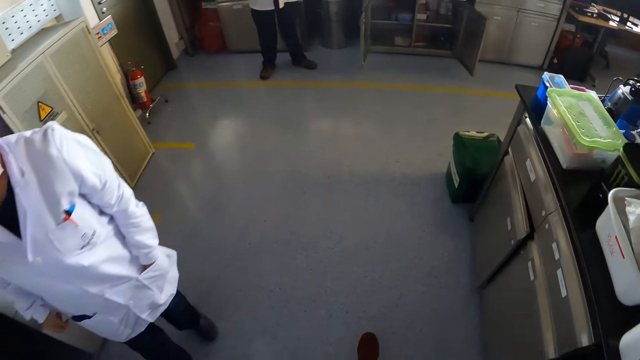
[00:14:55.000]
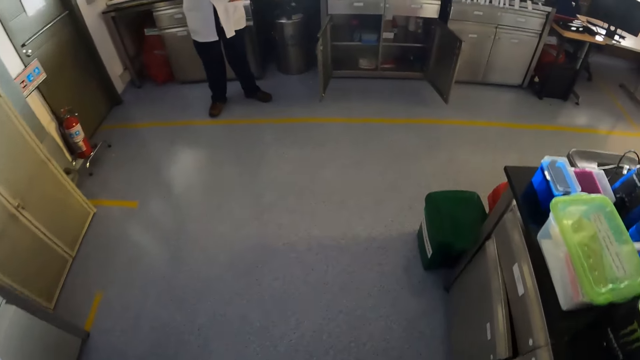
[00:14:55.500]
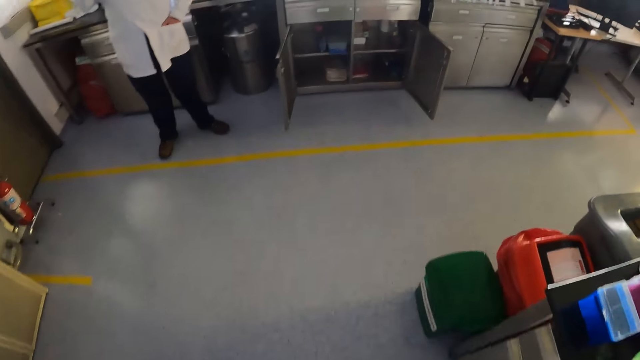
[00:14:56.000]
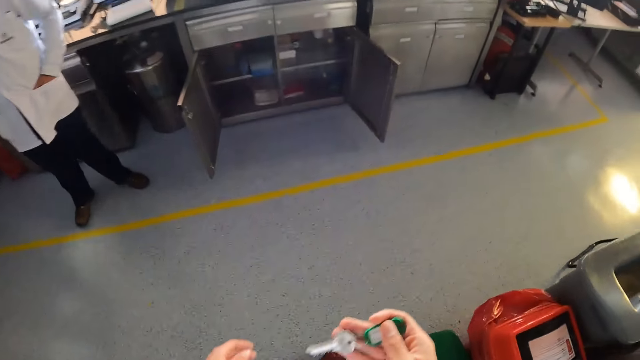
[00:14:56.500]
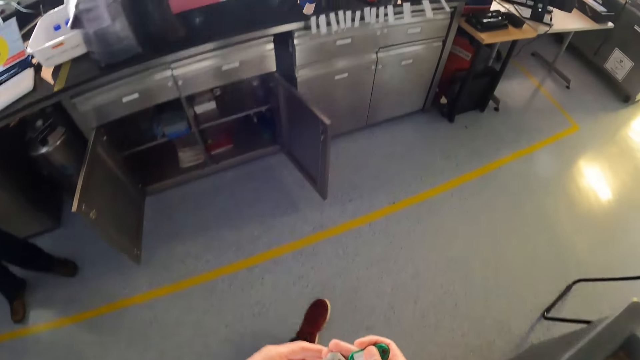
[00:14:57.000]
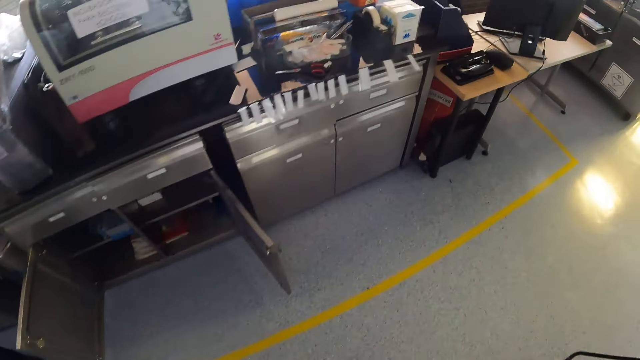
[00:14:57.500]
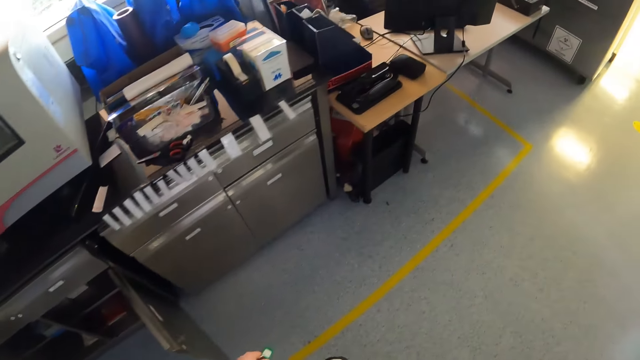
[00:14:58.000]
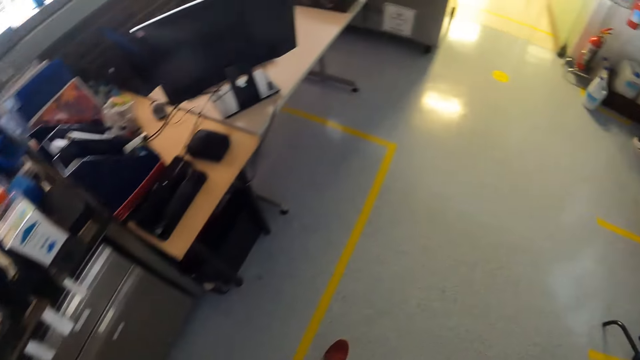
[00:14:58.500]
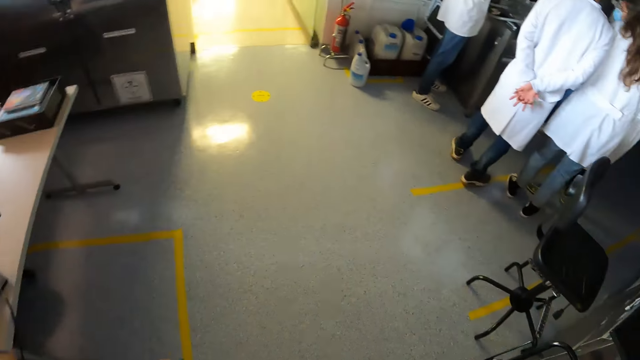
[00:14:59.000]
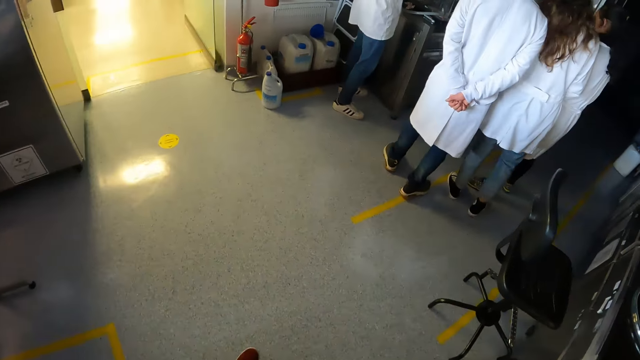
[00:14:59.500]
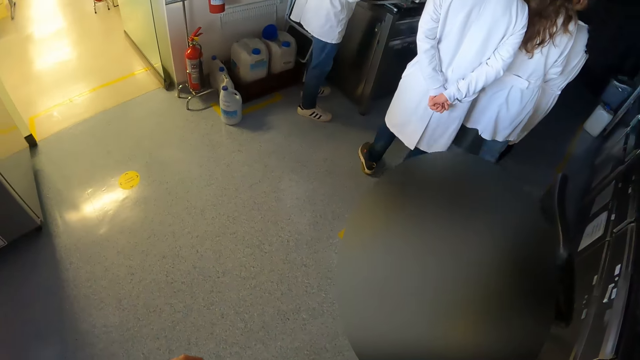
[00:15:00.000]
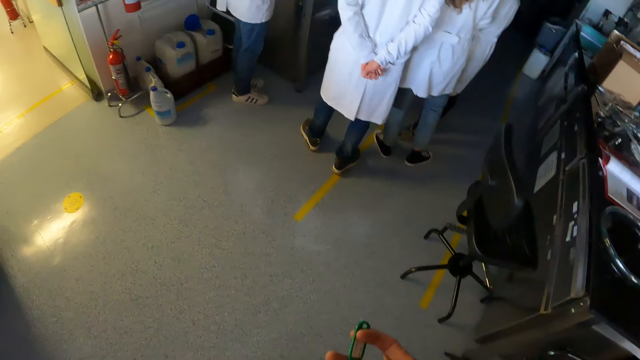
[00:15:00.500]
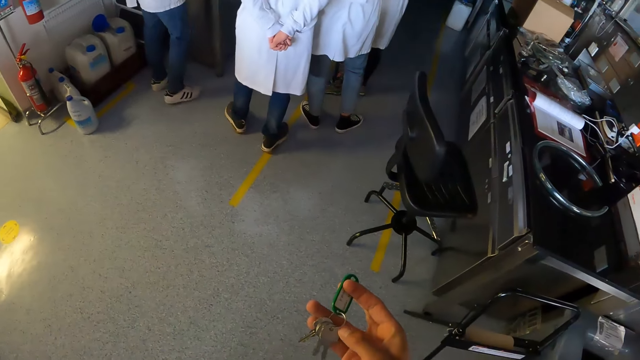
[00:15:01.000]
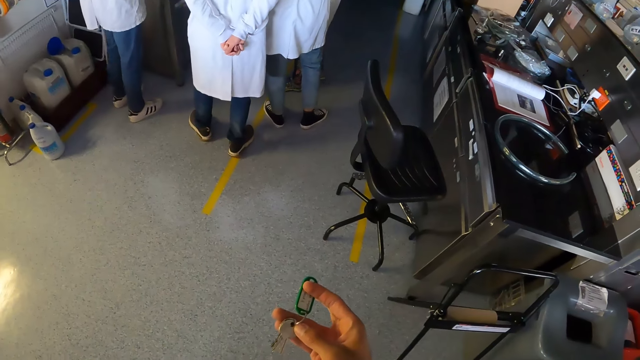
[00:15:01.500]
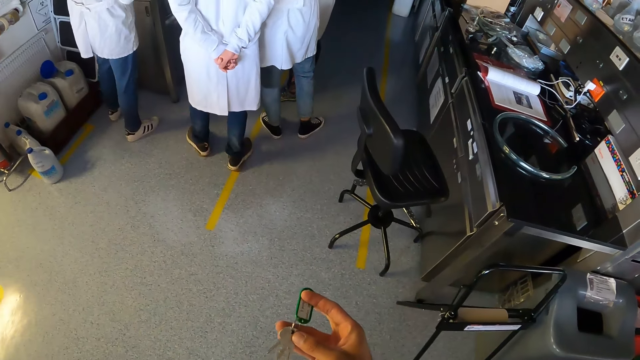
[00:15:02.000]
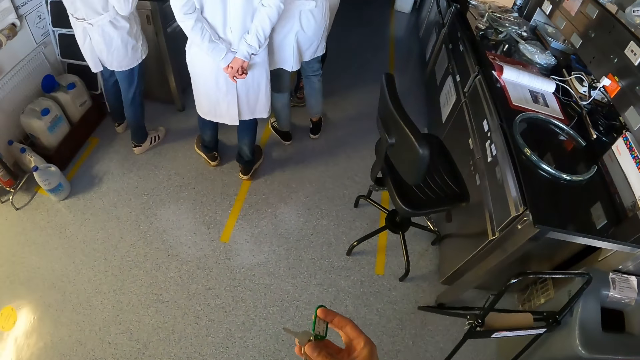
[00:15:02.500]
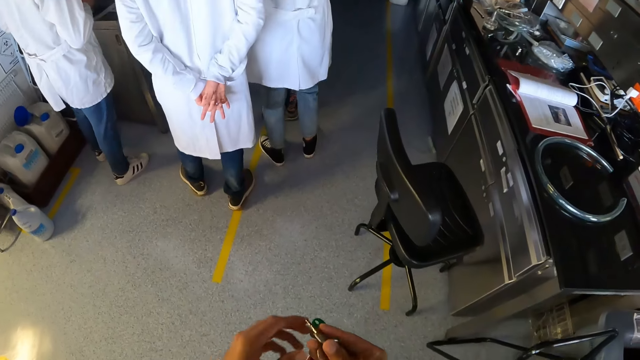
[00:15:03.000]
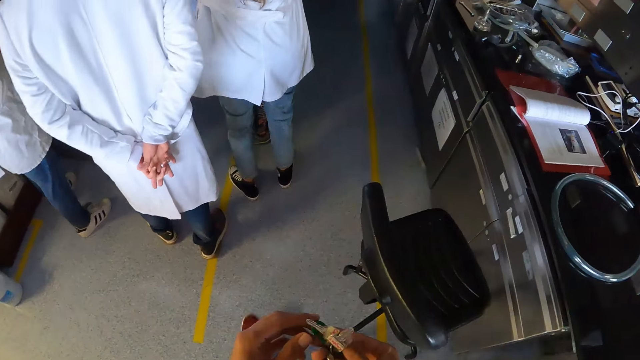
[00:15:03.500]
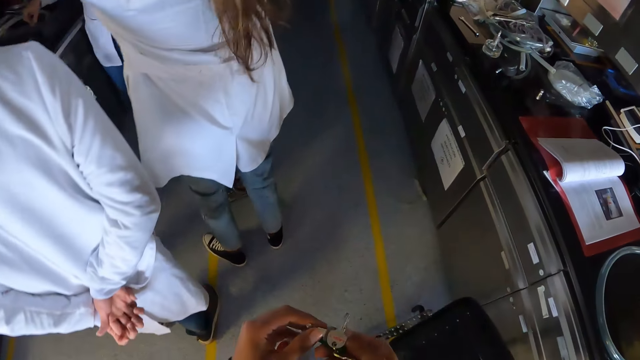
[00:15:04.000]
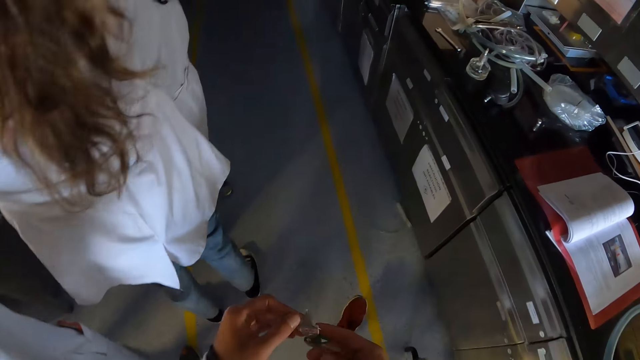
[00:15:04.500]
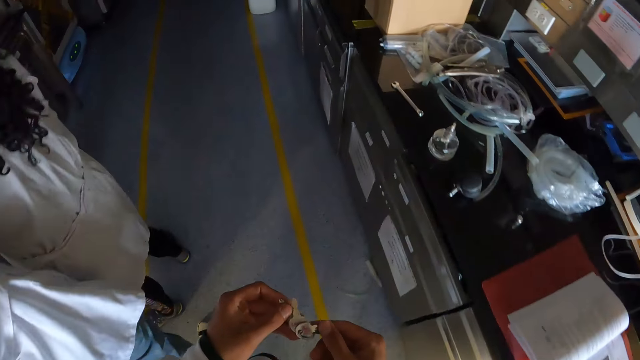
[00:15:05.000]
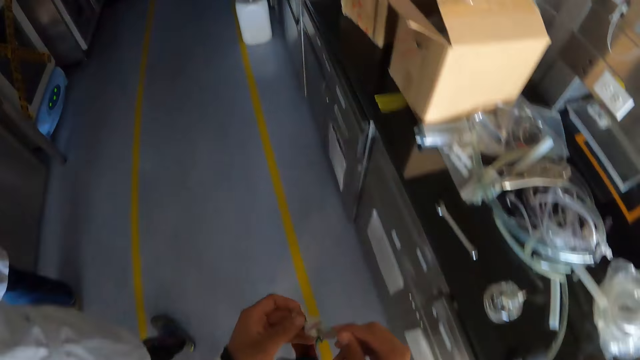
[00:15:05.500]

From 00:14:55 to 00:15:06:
The camera wearer walks past a woman. He walks around. He walks past a man. He touches a key in his right hand with his left hand. He looks at the keys in his right hand. He adjusts the keys in his right hand with his left hand. A woman moves a coat.

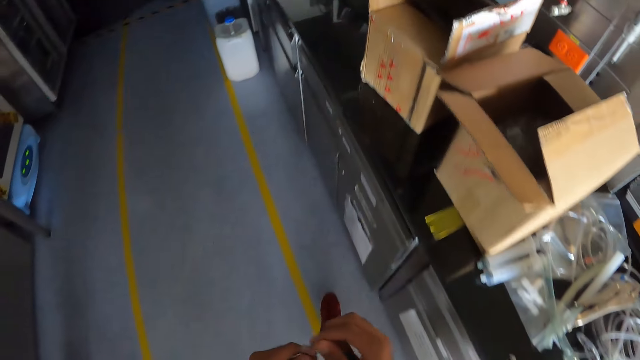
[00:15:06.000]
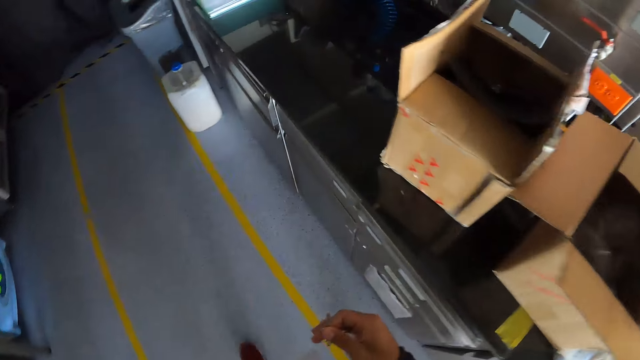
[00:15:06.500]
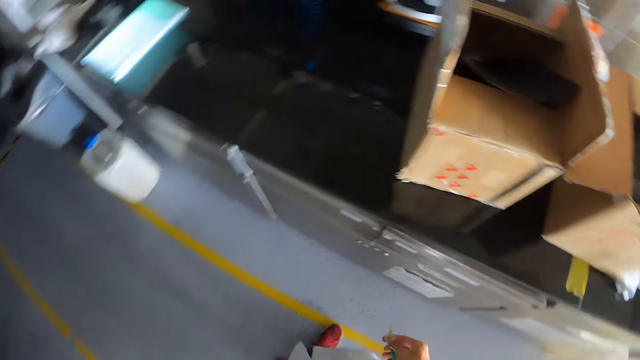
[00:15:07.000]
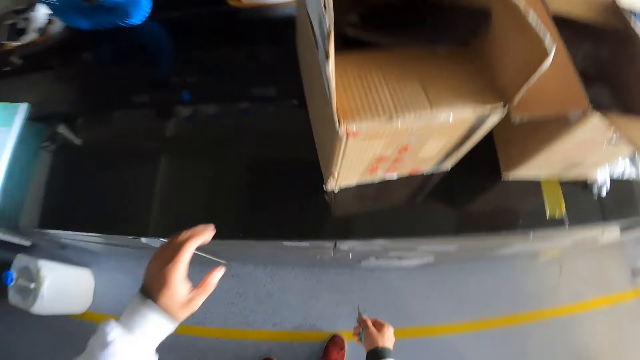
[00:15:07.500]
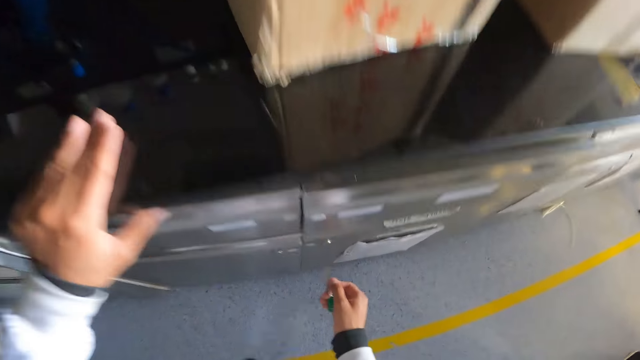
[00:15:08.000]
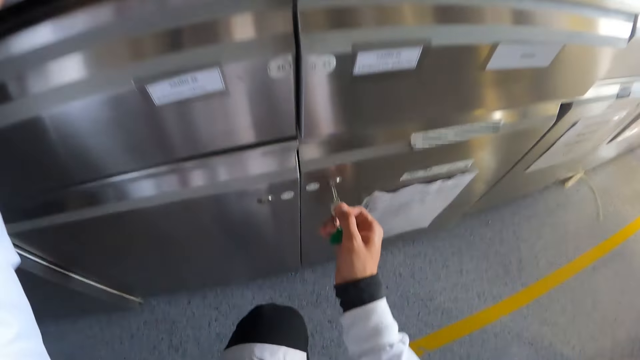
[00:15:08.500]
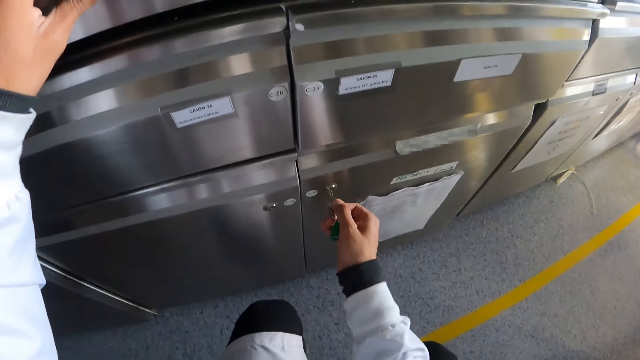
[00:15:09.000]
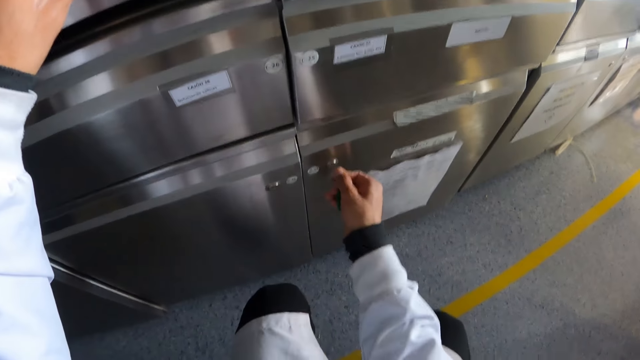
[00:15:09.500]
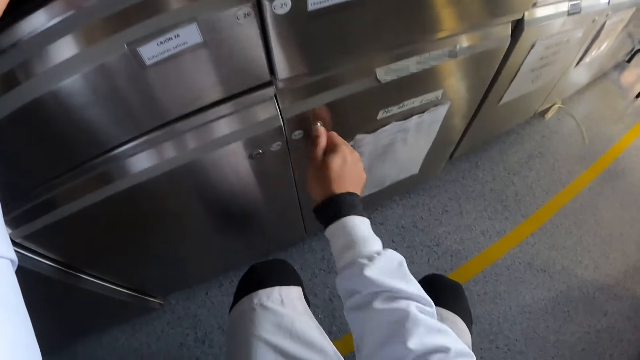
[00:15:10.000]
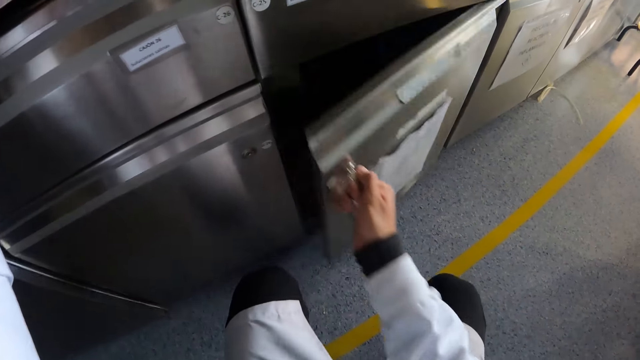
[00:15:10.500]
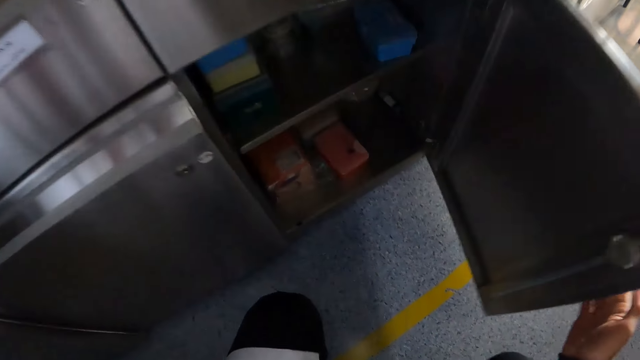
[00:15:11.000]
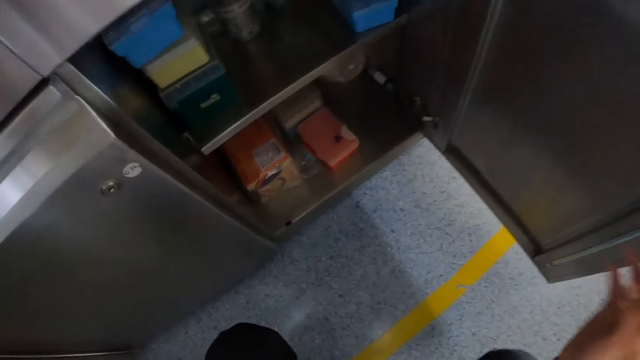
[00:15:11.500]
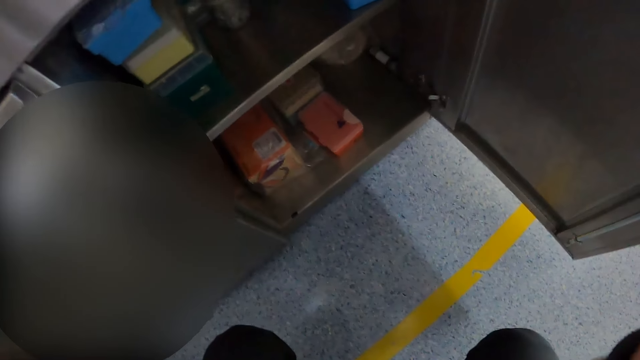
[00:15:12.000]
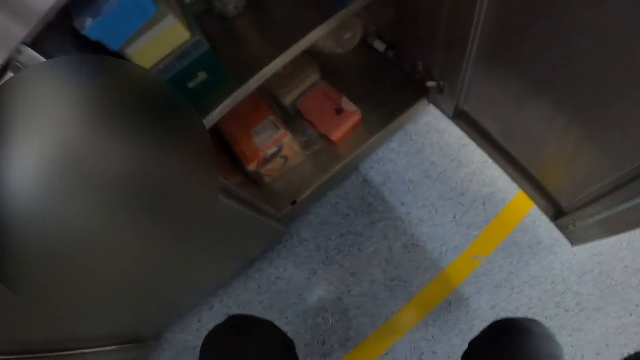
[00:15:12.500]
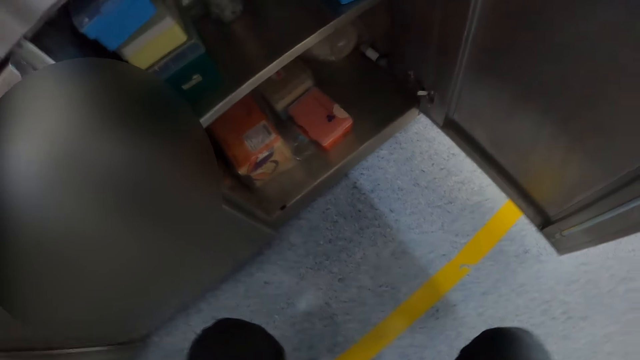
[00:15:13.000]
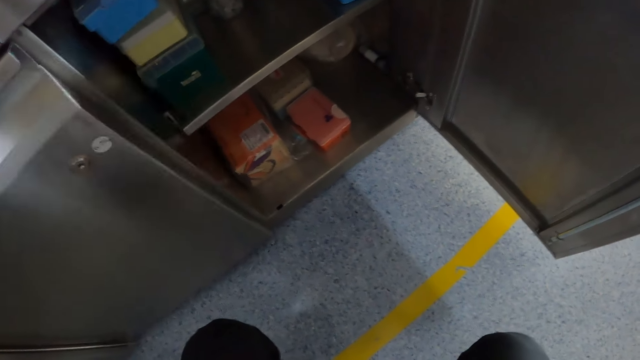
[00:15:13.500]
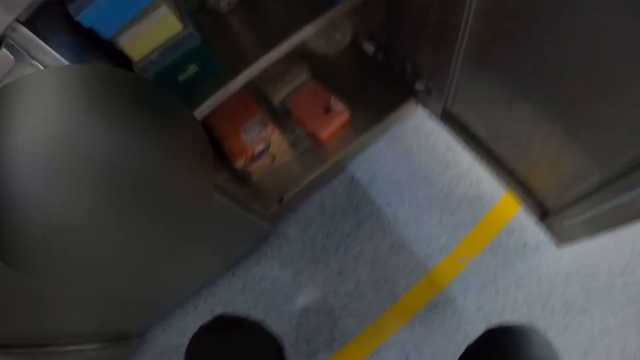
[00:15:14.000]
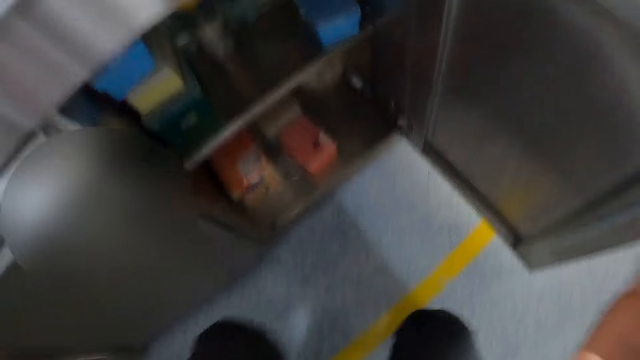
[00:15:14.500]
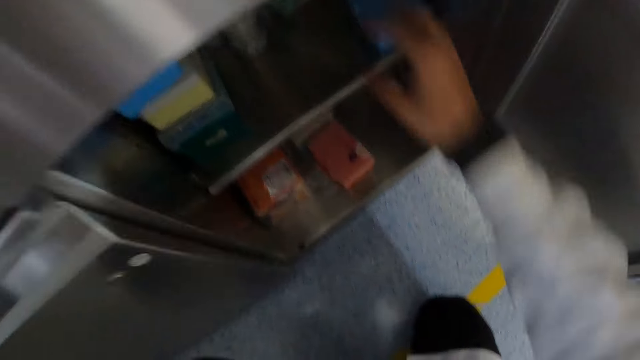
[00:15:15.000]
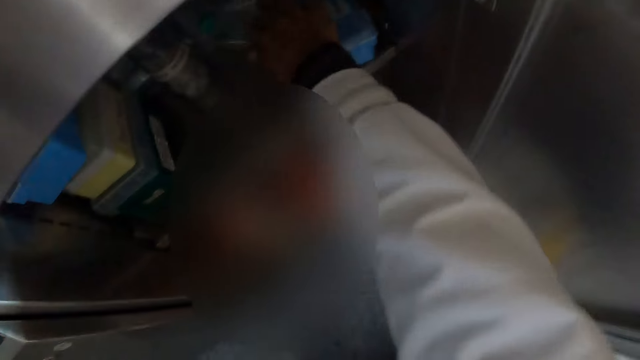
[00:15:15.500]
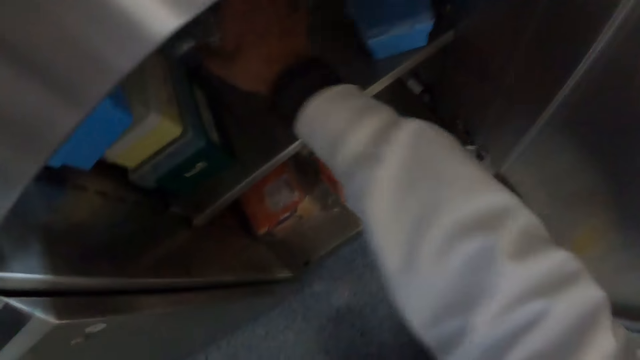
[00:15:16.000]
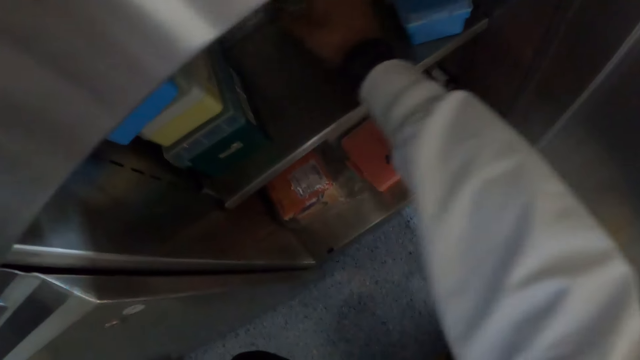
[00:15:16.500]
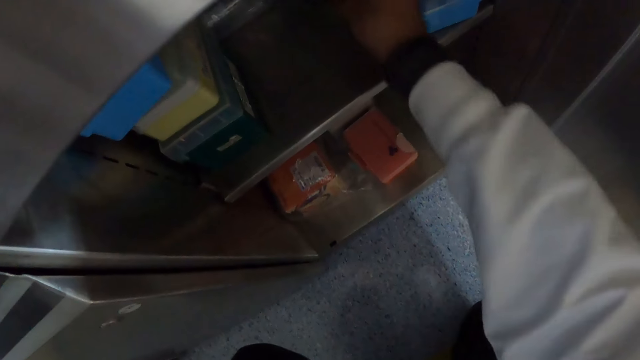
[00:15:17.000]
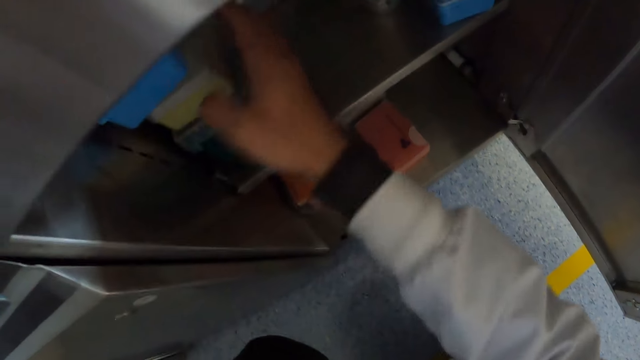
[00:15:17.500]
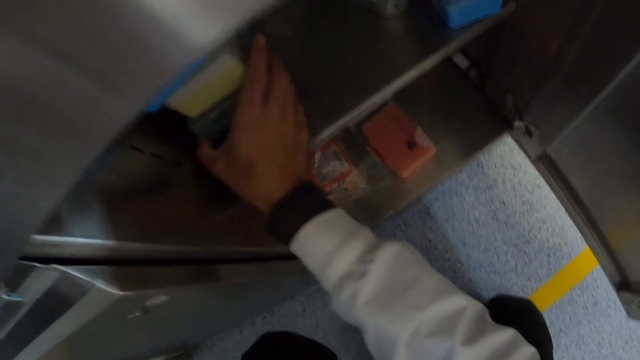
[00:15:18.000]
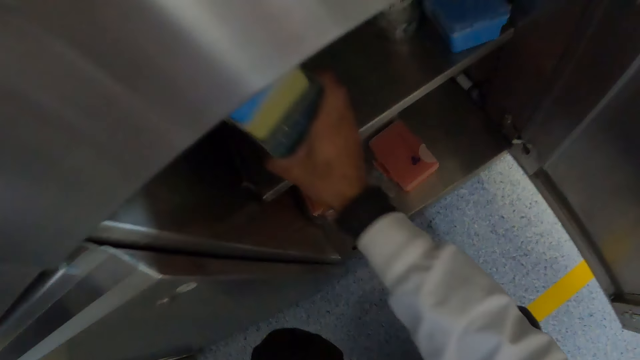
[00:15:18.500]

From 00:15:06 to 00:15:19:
The camera wearer walks around. He places his left hand on a countertop. He opens a cabinet with the keys in his right hand. He looks in the cabinet. He searches the cabinet with his hand. He carries some containers from the cabinet with his right hand.
